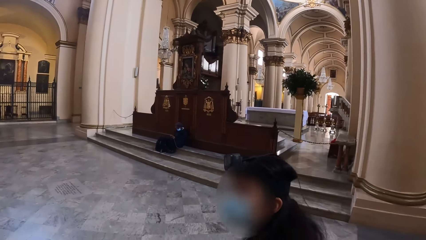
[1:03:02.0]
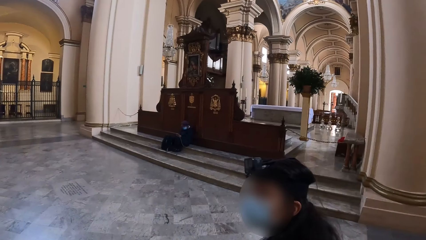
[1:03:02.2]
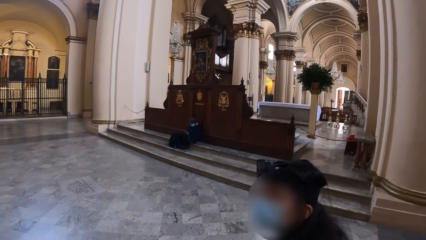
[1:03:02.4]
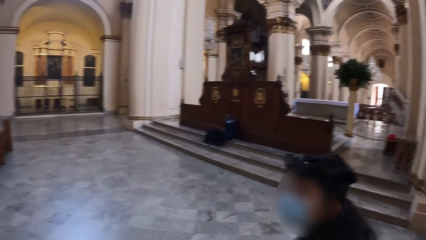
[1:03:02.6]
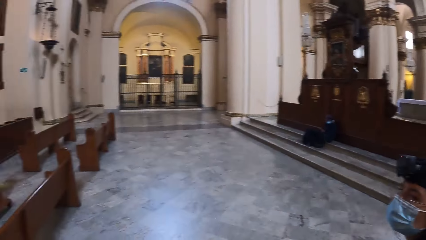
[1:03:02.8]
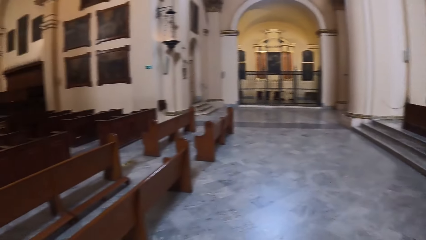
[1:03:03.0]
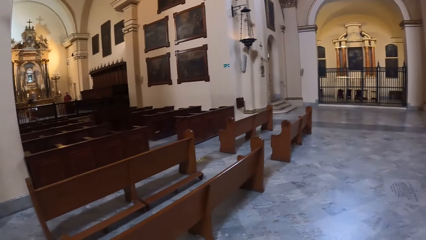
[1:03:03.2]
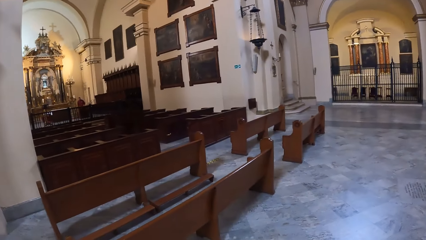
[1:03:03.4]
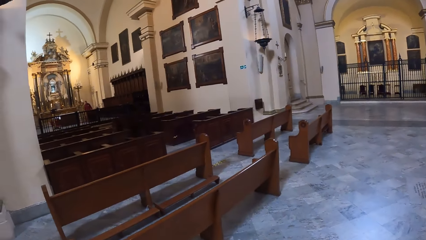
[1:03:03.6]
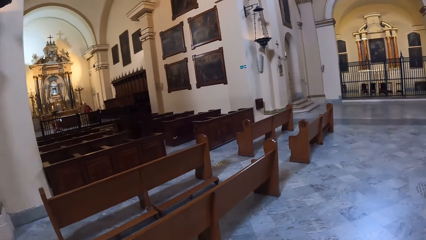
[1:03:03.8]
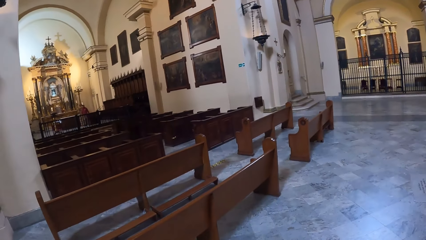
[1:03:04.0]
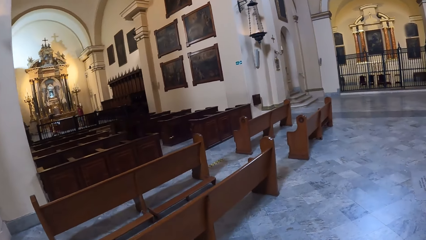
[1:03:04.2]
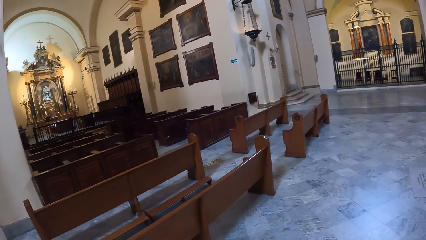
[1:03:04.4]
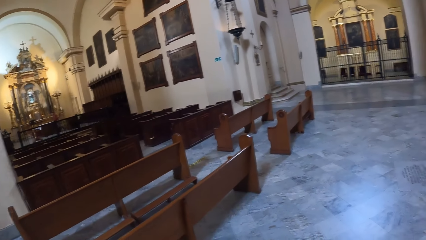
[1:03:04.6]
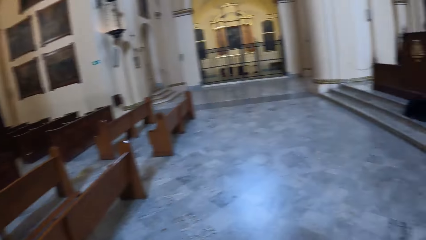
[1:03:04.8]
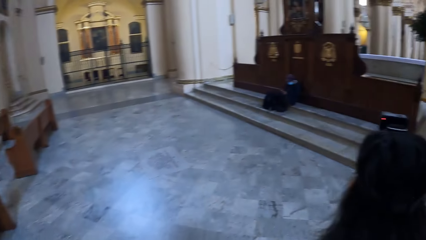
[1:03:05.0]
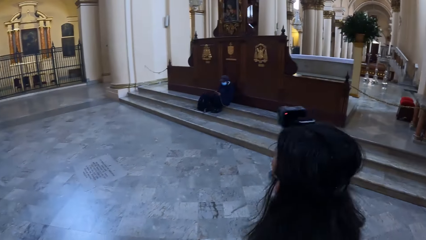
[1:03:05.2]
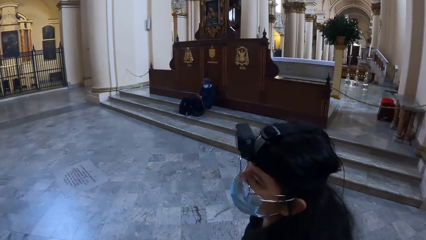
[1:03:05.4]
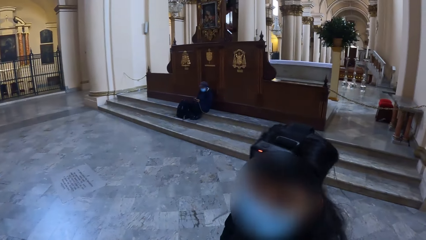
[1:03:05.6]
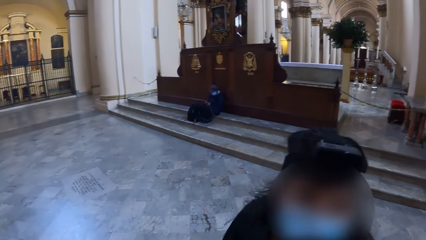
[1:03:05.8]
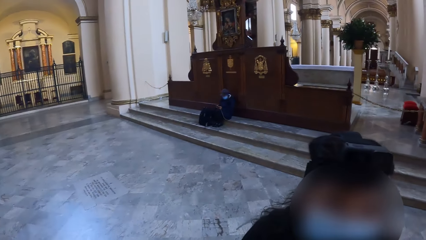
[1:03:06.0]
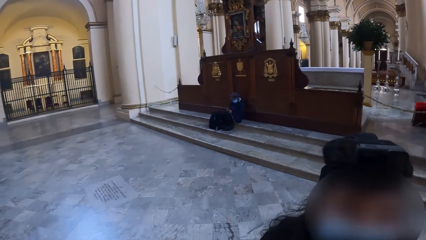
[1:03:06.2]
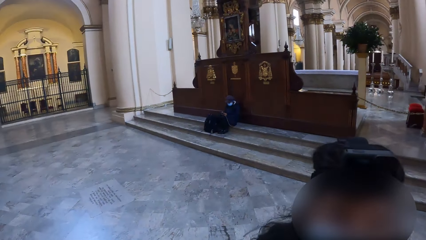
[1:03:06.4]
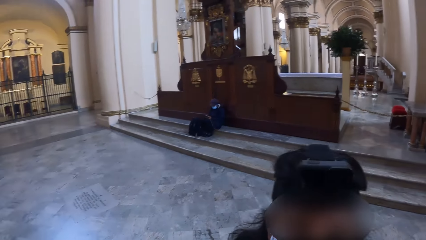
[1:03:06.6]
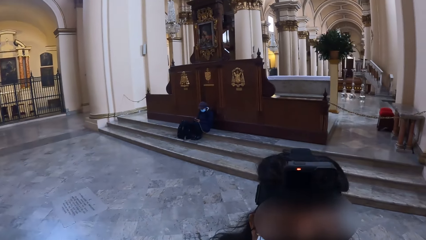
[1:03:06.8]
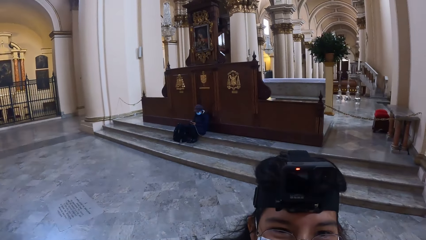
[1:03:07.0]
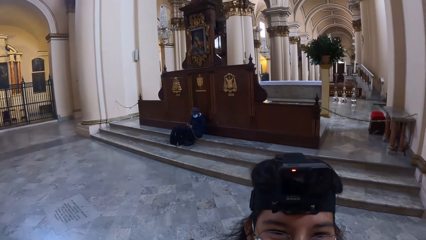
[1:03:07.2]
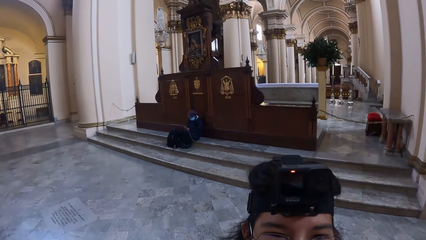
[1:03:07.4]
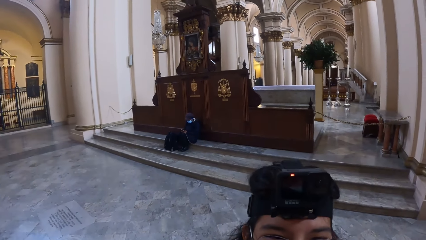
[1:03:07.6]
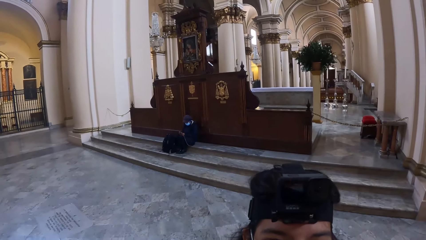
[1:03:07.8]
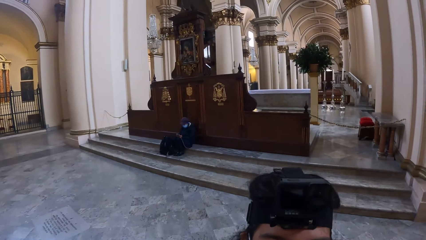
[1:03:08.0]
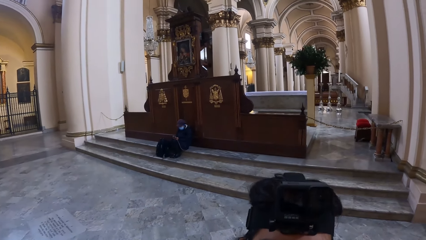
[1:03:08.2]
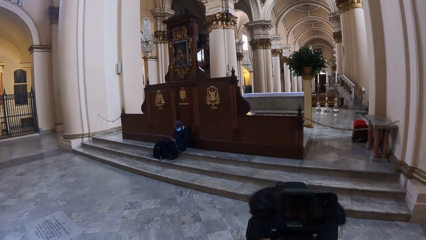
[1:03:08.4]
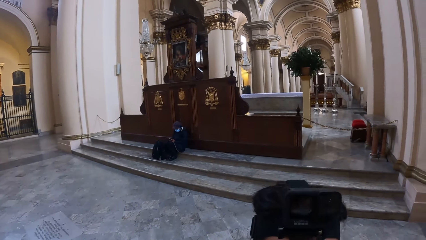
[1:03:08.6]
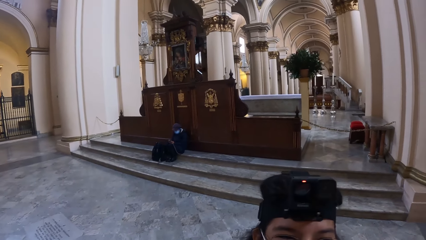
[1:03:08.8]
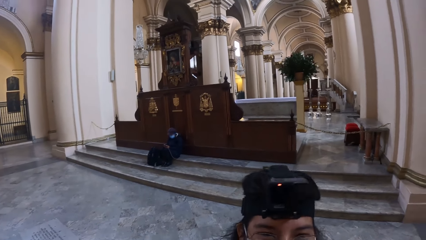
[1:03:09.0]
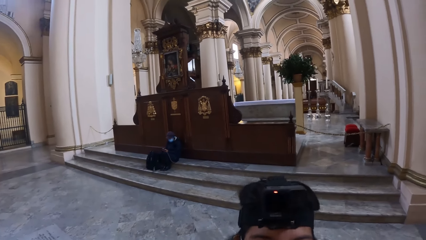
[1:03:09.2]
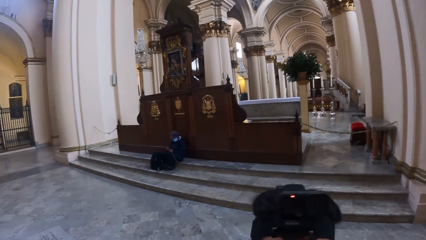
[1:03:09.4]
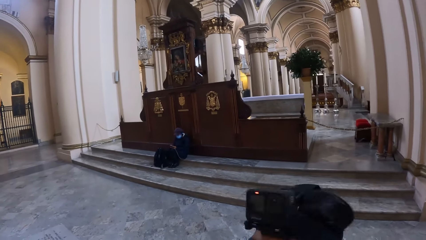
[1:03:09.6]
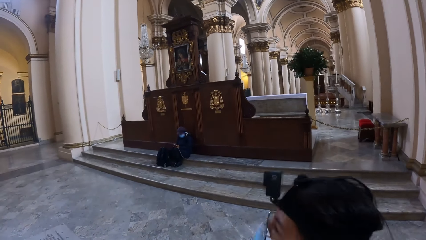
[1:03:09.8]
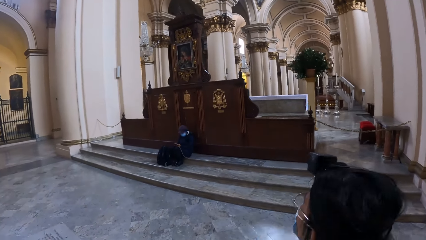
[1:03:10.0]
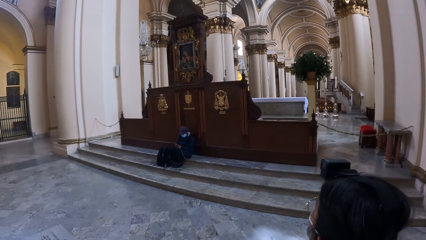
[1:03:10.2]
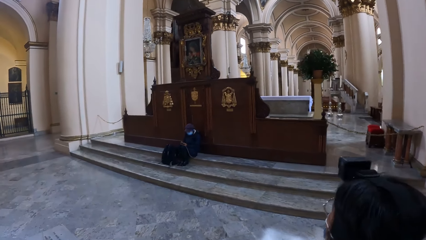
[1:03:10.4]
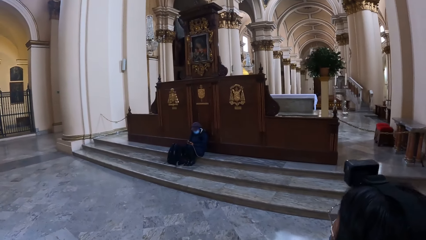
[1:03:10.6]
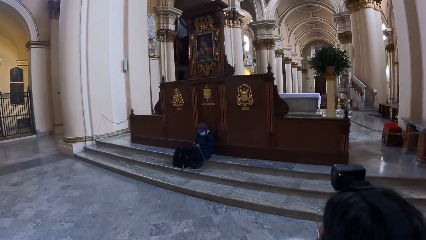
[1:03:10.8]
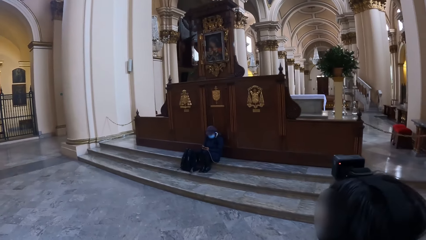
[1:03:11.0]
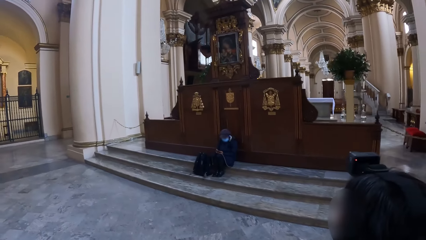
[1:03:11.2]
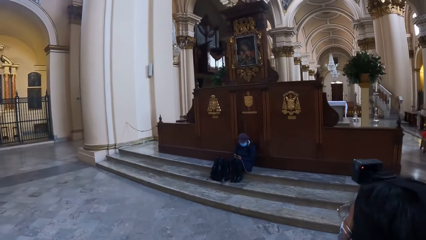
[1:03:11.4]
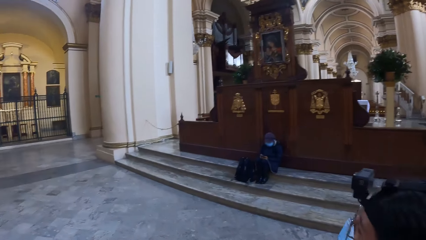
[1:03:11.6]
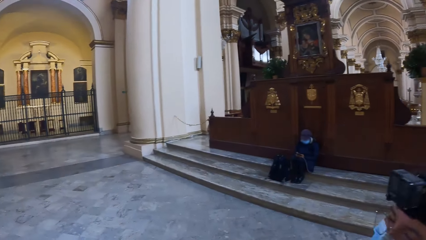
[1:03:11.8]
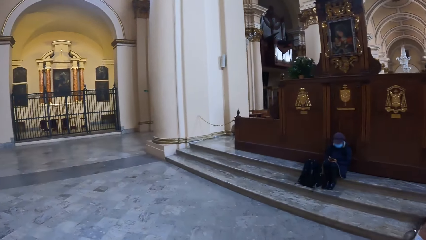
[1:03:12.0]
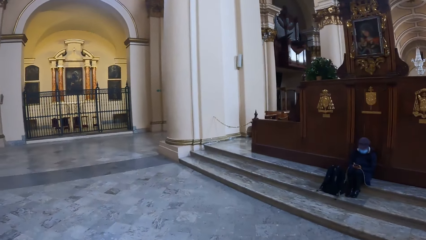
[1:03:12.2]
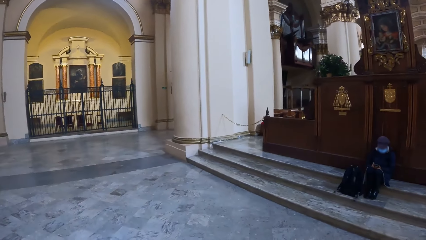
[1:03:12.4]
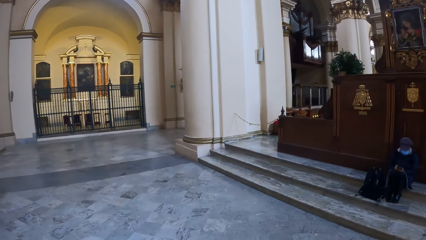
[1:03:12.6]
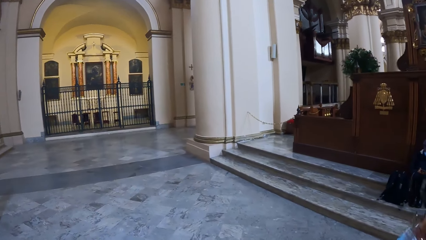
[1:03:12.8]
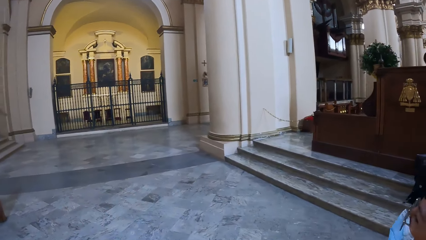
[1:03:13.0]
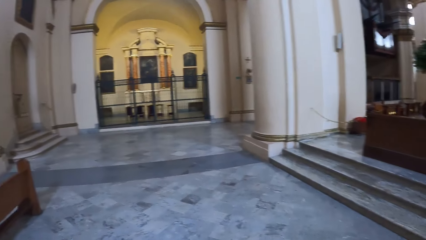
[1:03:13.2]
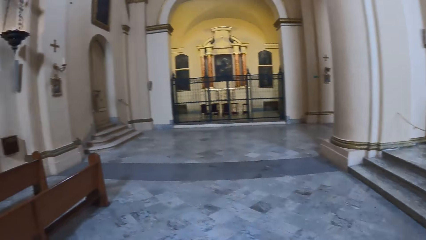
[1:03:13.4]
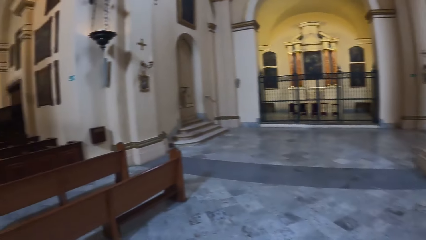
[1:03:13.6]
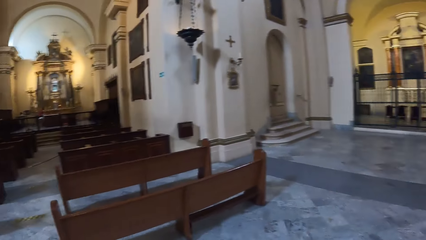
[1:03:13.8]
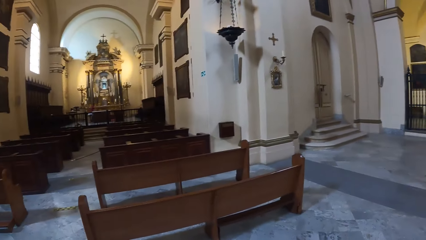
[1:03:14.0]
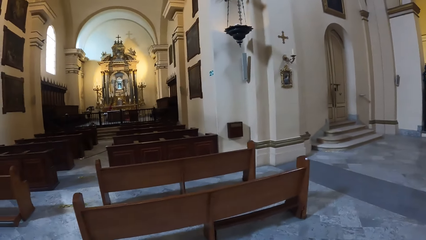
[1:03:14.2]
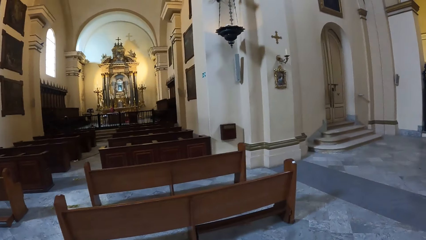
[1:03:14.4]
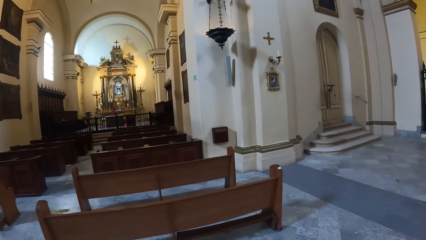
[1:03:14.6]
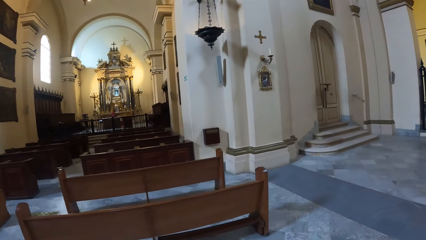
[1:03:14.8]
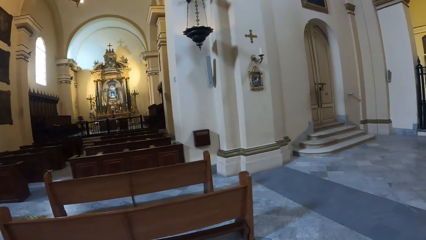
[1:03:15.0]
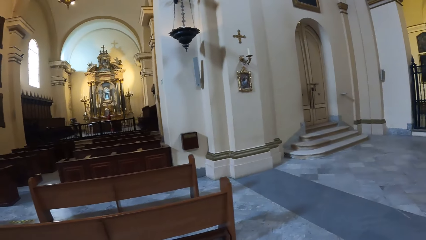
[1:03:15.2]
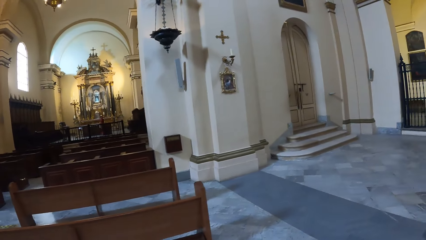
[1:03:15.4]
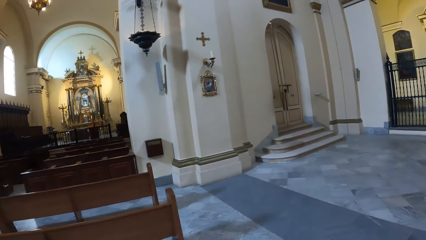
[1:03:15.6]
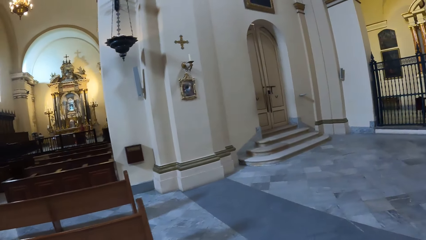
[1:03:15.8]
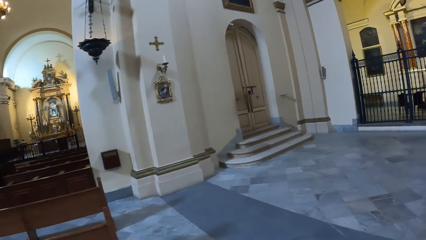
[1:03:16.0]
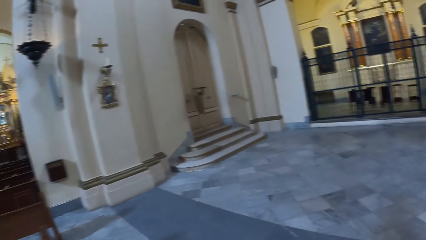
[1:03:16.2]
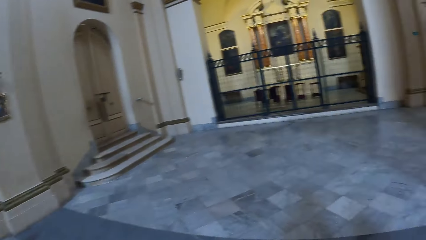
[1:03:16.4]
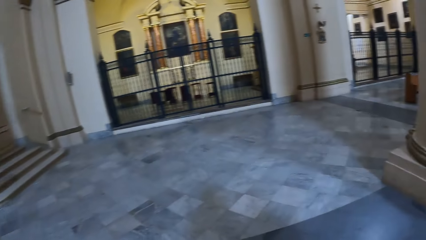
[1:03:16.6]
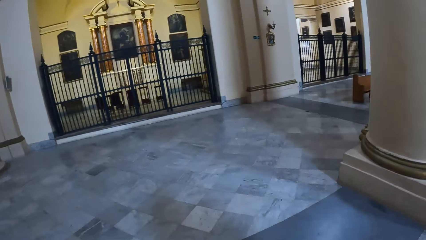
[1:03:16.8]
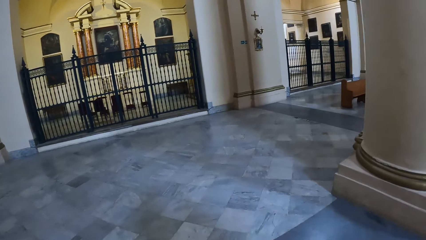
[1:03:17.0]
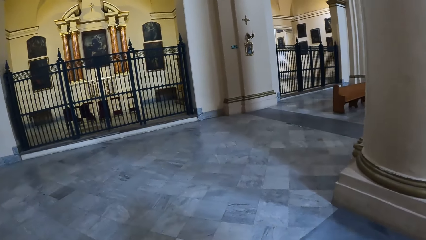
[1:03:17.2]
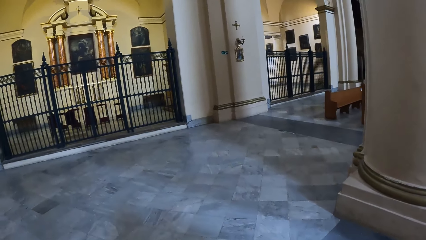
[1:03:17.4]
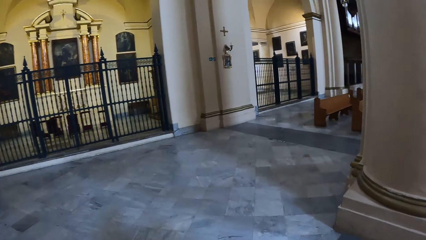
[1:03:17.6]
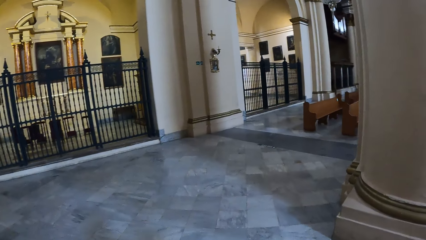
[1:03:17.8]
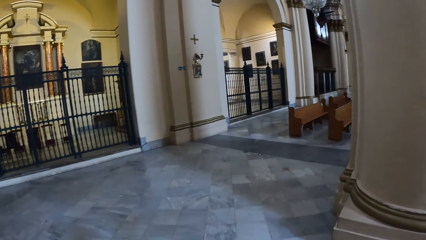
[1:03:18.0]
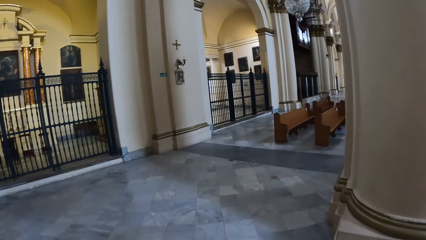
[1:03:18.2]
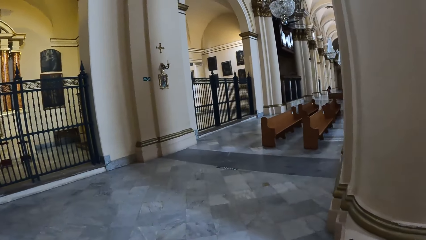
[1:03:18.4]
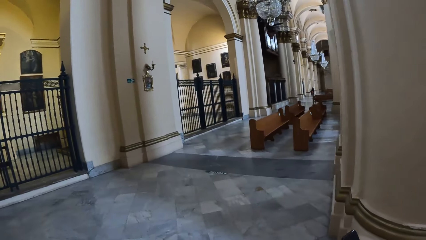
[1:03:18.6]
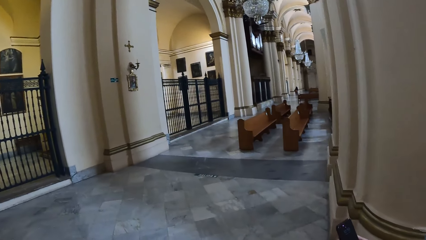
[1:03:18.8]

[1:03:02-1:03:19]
The camera wearer looks around. They walk around in a building. They walk around.
